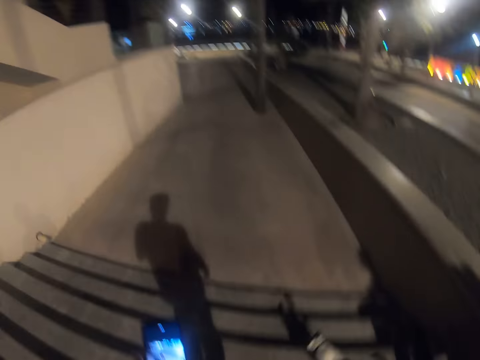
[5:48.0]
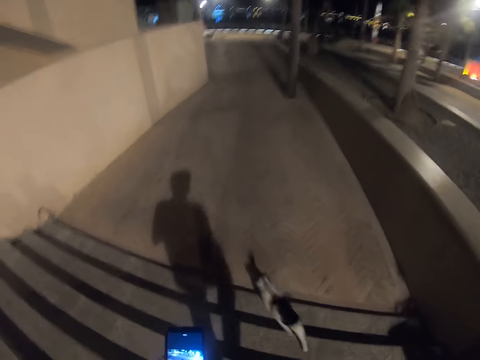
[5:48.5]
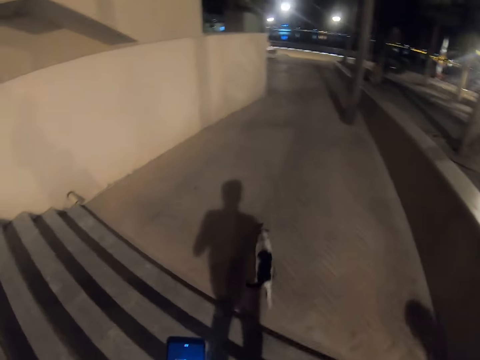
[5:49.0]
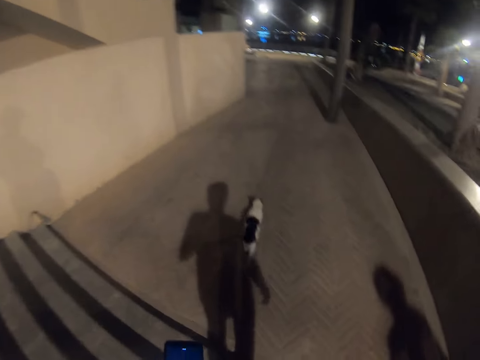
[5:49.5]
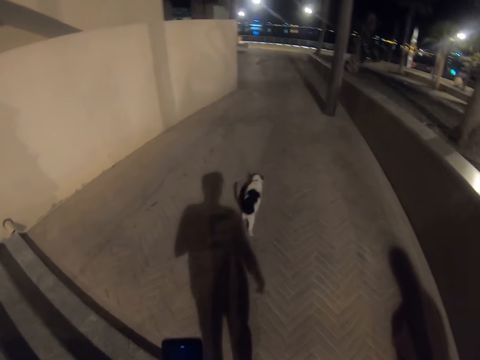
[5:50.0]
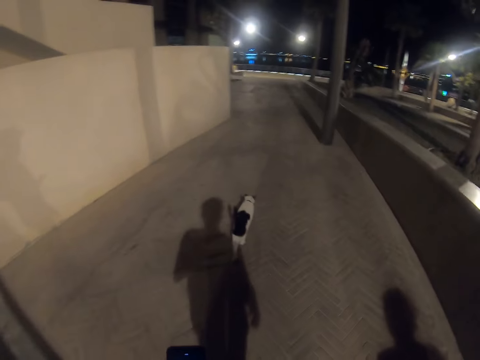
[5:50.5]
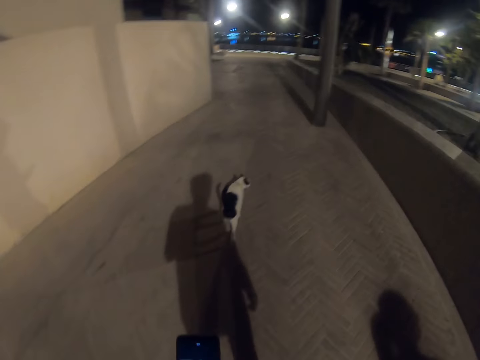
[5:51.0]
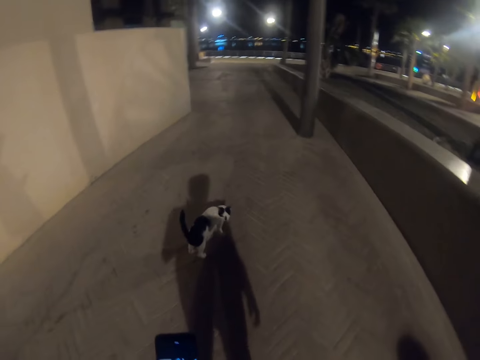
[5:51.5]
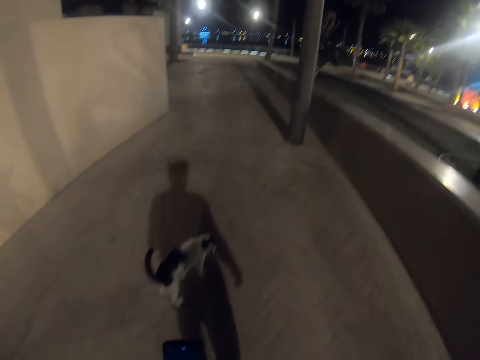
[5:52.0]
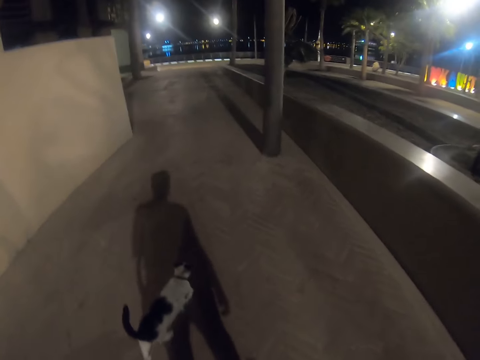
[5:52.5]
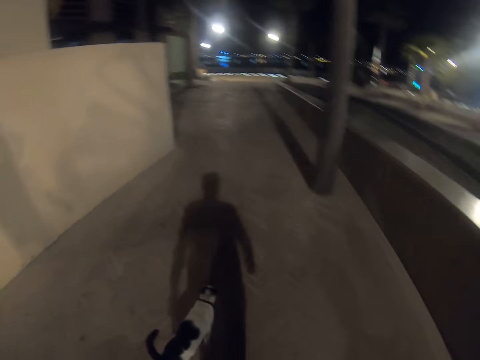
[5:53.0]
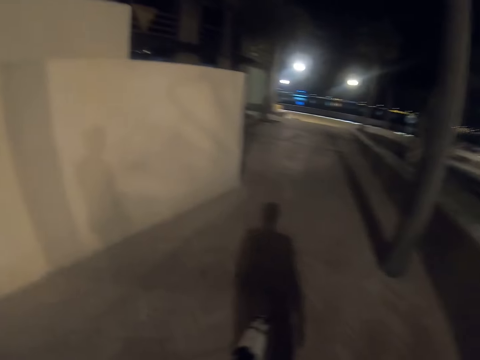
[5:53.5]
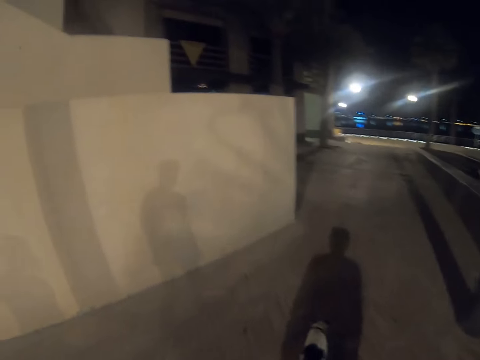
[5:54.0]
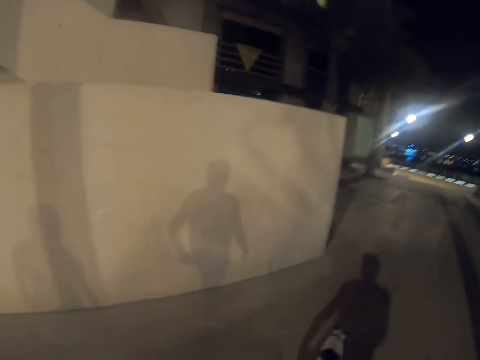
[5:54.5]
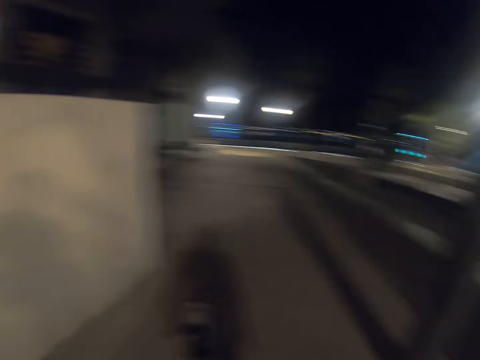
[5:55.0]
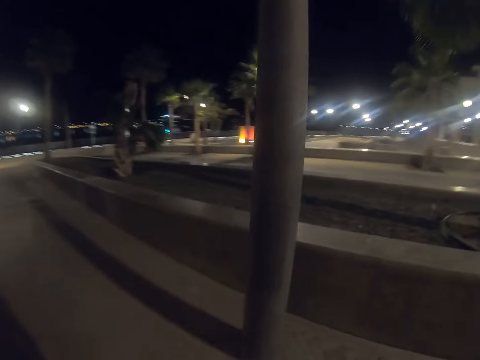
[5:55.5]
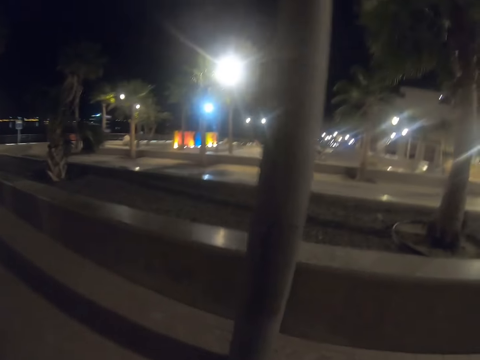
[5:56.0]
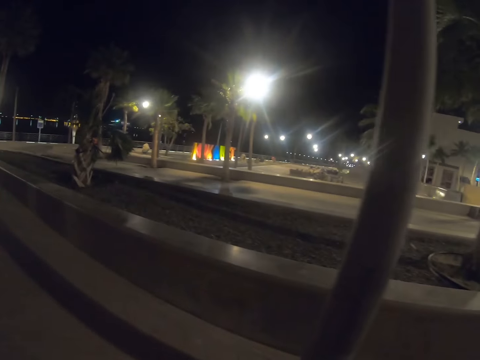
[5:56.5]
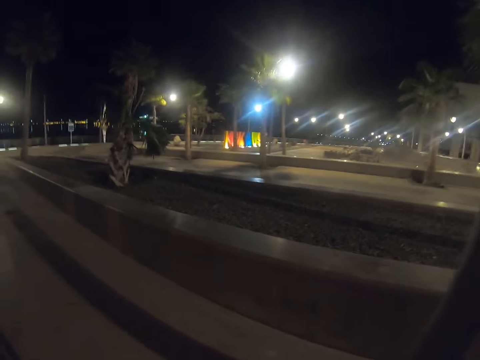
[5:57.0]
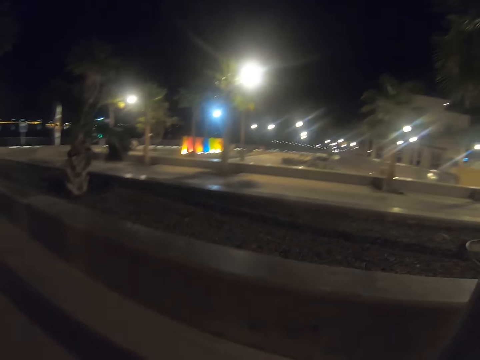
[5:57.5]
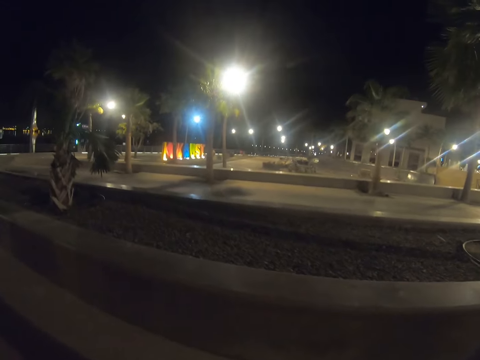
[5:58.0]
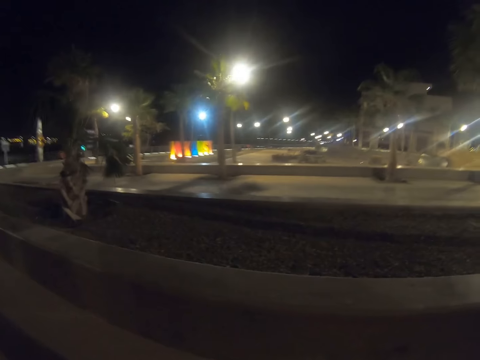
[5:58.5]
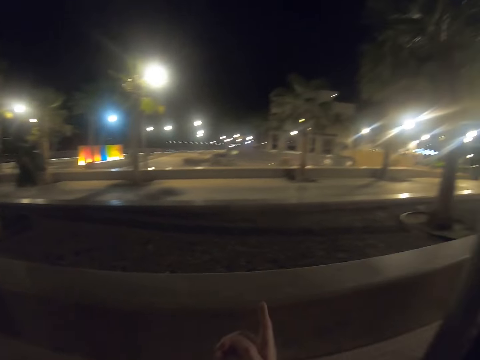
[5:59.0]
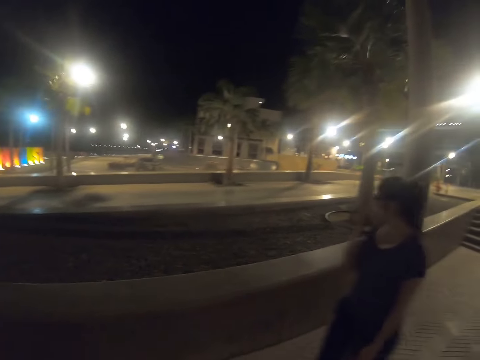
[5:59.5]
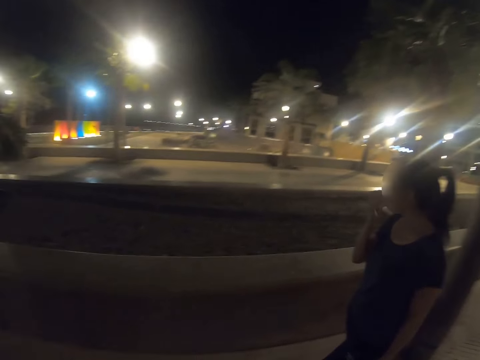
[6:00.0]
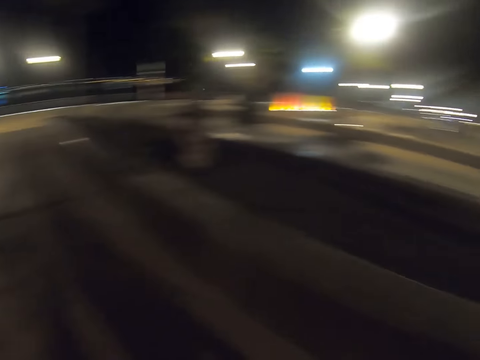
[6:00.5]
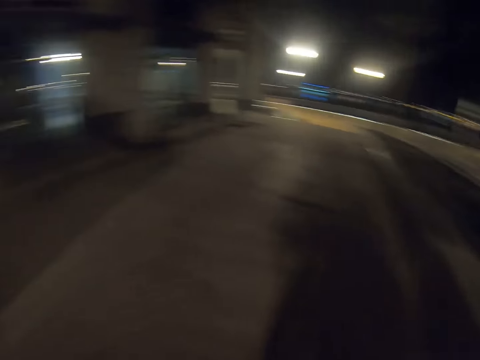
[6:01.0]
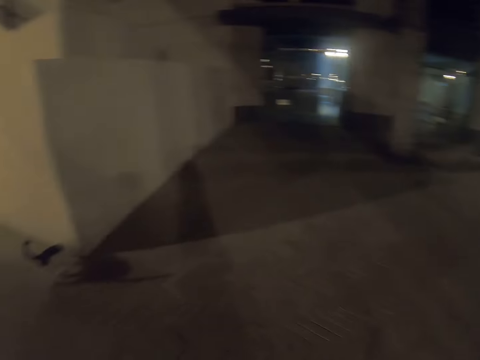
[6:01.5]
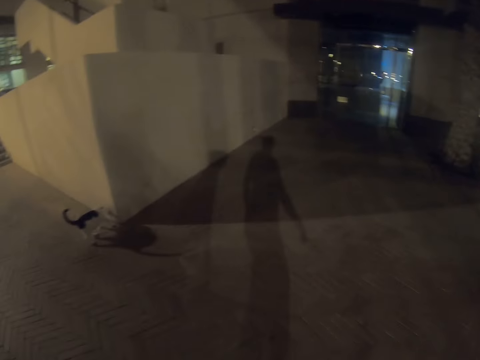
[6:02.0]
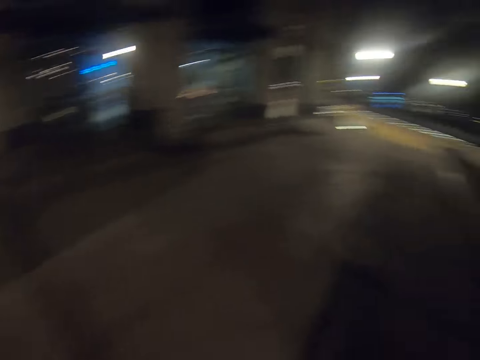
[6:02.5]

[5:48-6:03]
The camera wearer steps down the stairs. They walk along the walkway. They look at the side of the walkway.

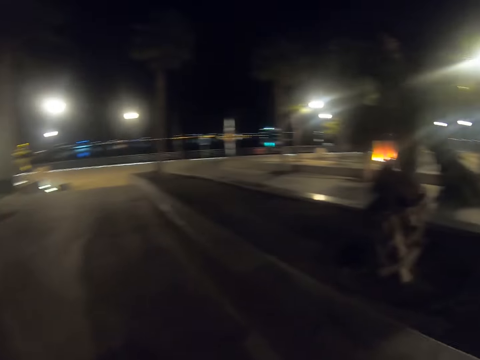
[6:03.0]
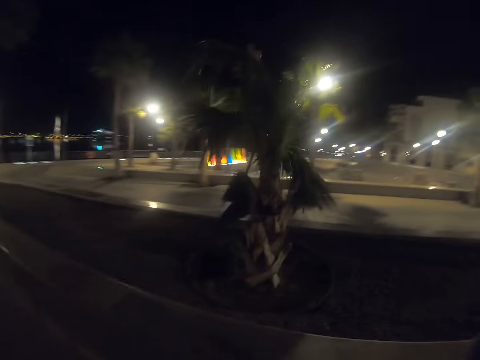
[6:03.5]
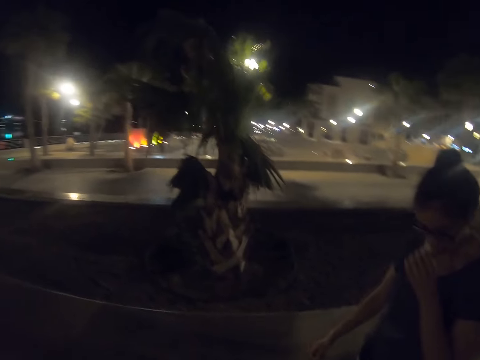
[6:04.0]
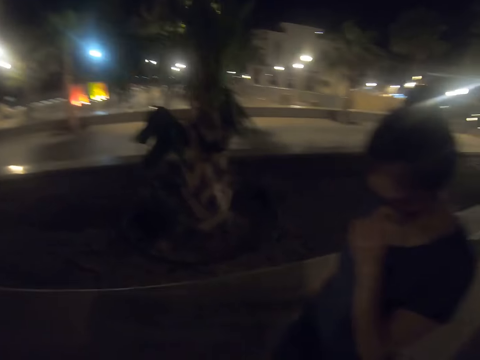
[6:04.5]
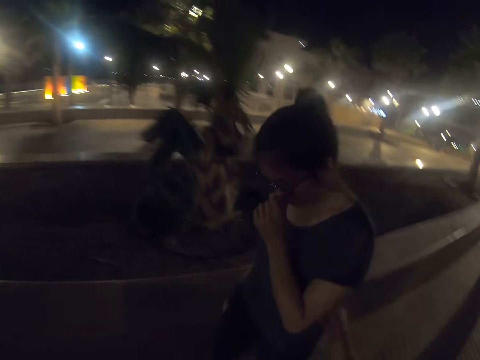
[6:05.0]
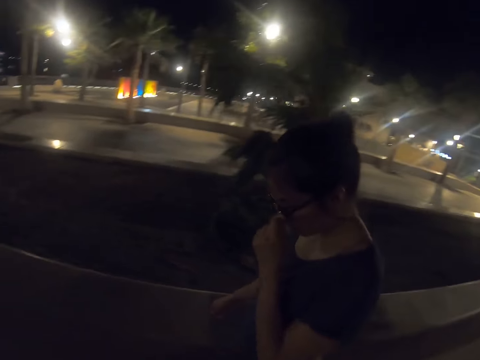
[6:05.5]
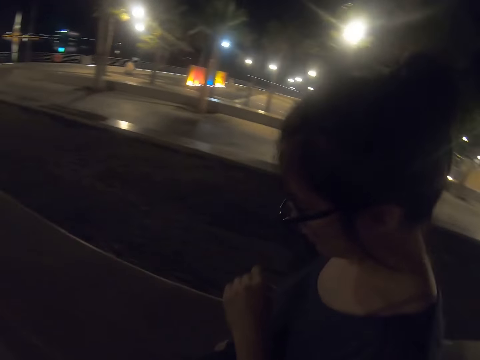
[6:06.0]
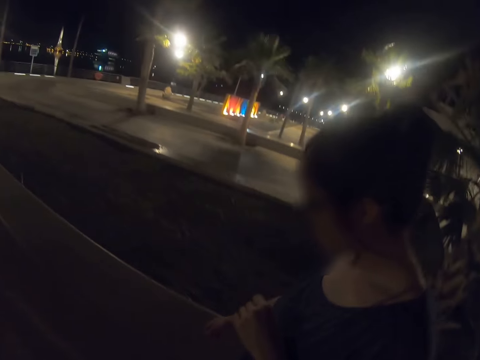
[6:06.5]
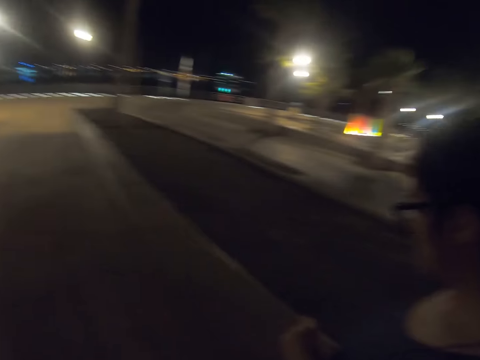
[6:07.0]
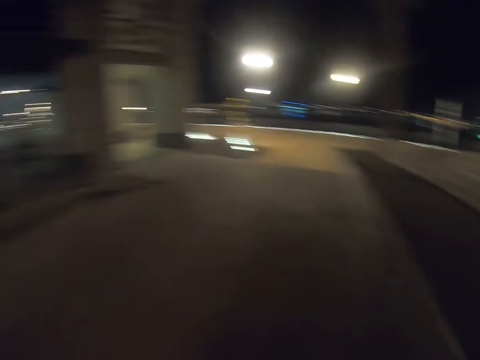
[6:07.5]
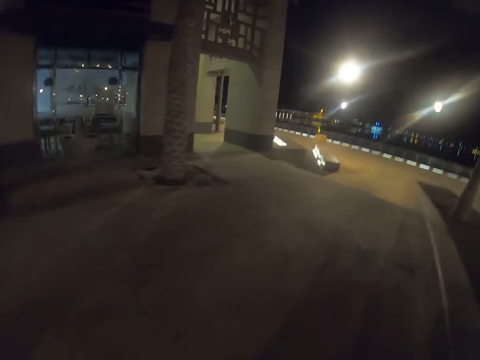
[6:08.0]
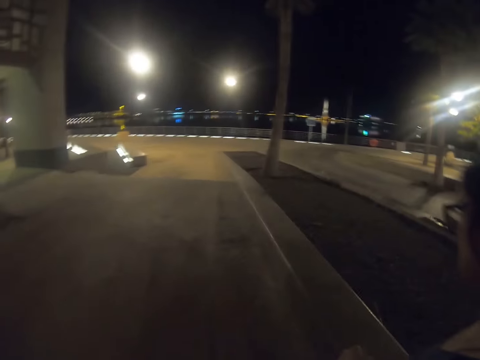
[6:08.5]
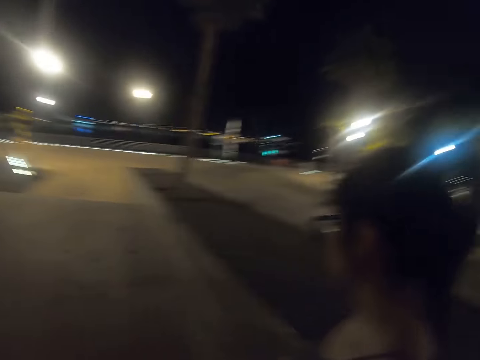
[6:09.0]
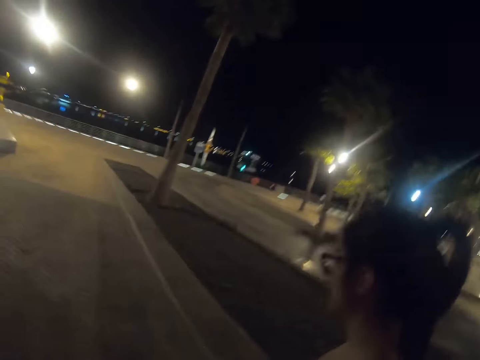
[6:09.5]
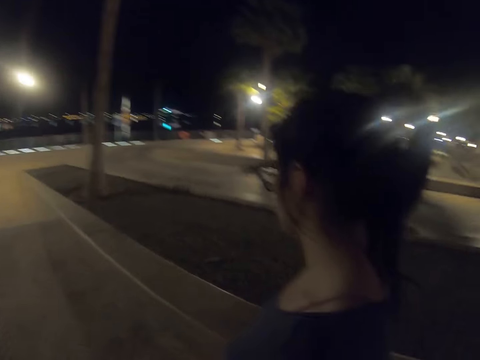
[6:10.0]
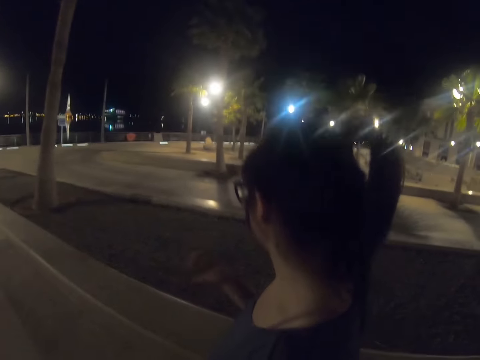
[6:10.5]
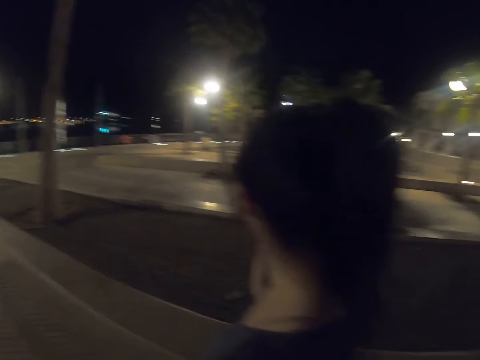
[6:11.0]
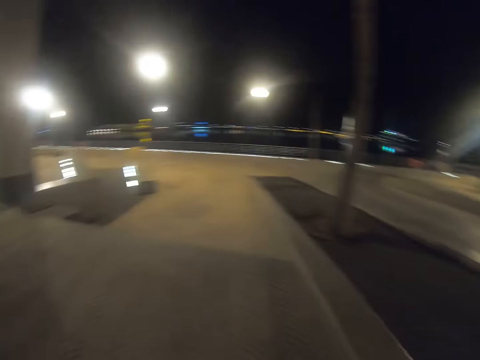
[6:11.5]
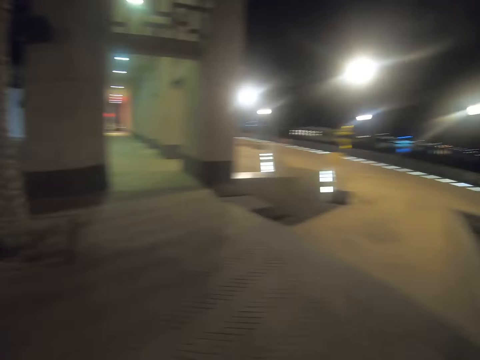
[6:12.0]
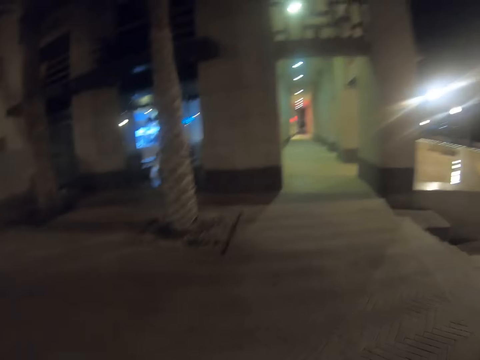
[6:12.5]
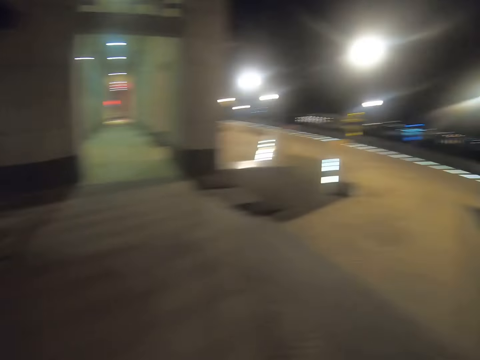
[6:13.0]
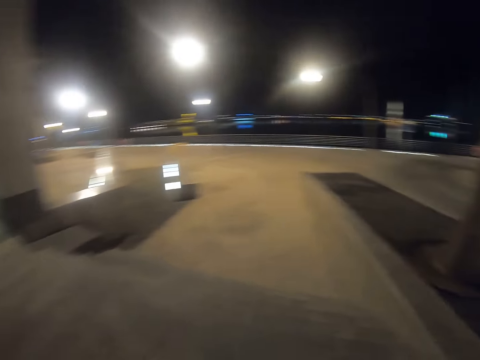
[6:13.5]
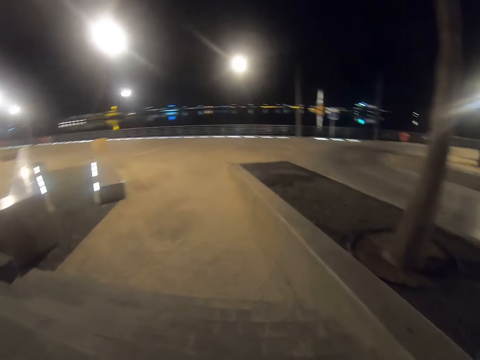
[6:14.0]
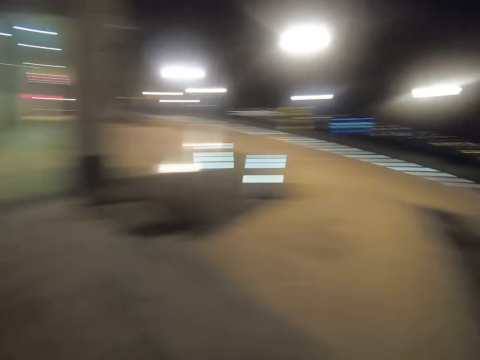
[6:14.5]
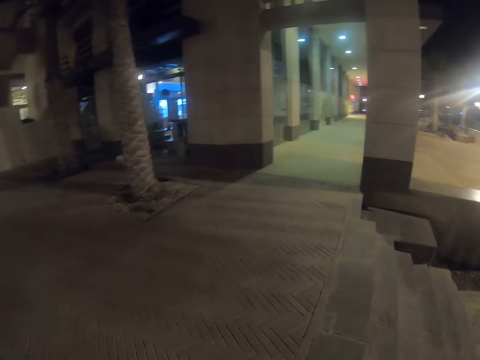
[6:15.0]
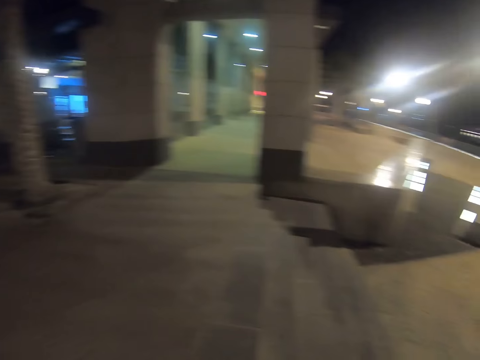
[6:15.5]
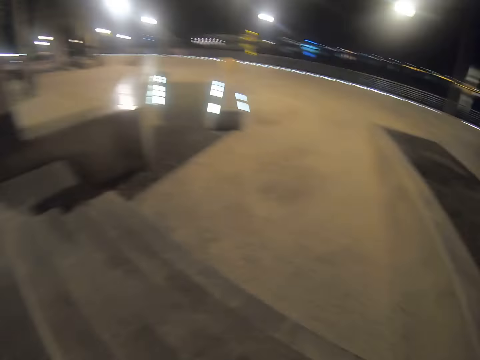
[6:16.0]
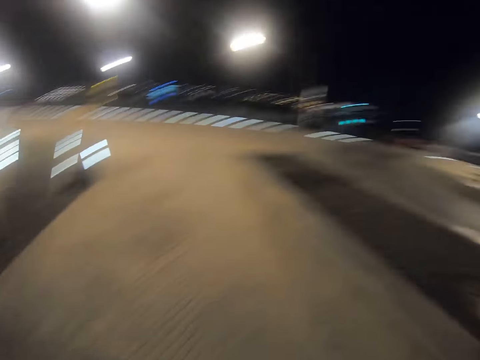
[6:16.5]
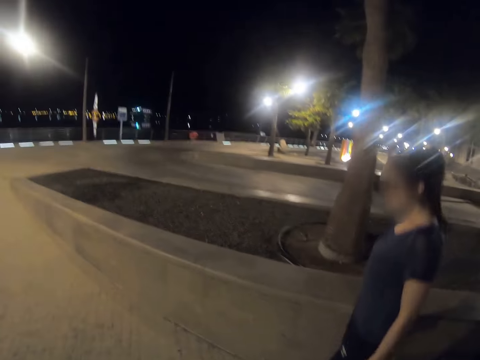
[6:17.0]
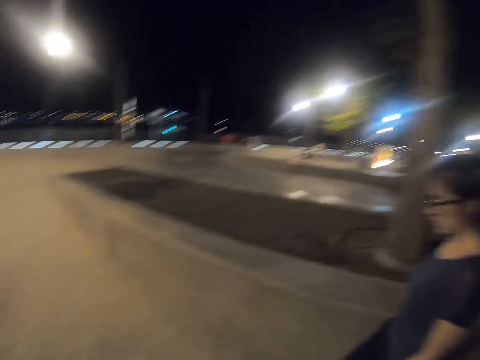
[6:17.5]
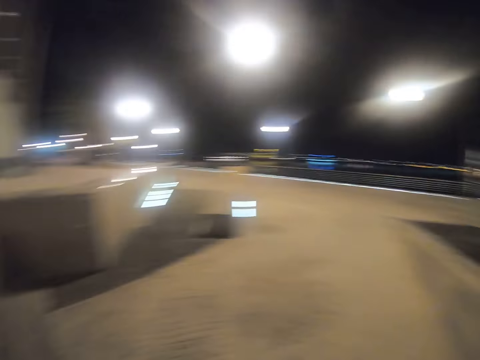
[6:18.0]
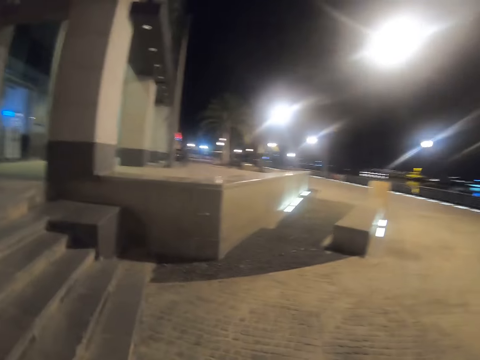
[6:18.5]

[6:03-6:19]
The camera wearer stares at a lady. They walk along a walkway.
